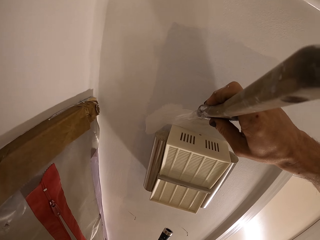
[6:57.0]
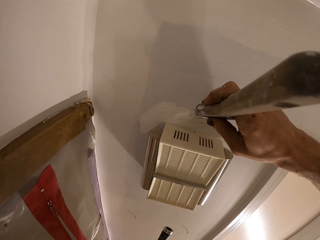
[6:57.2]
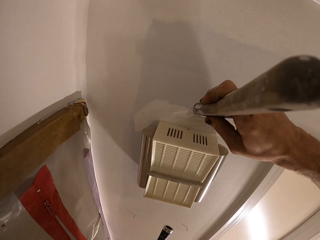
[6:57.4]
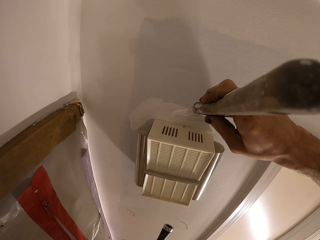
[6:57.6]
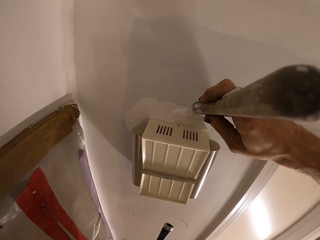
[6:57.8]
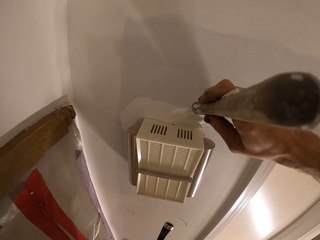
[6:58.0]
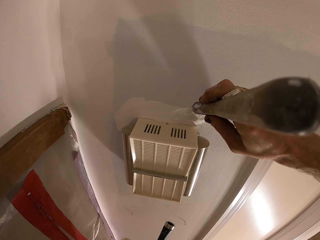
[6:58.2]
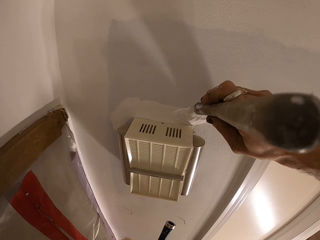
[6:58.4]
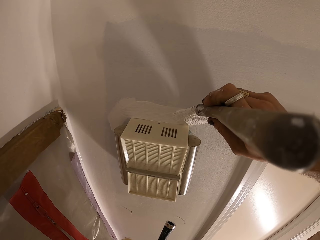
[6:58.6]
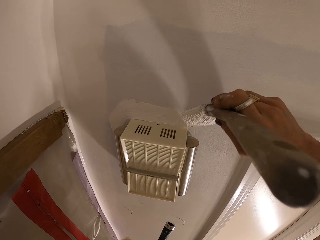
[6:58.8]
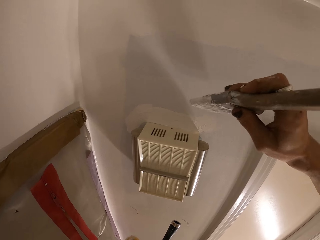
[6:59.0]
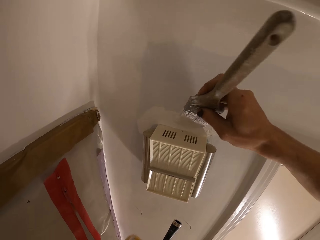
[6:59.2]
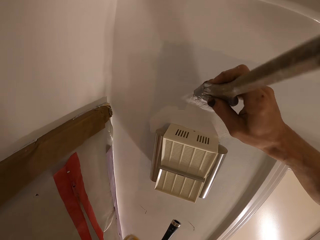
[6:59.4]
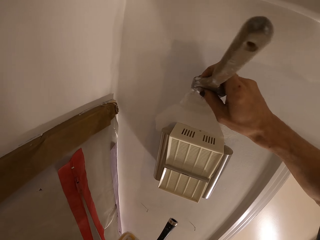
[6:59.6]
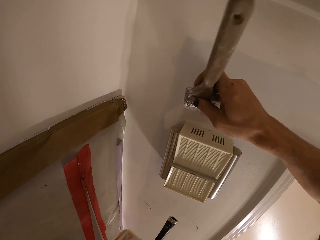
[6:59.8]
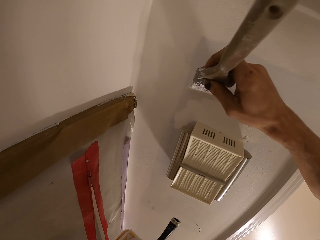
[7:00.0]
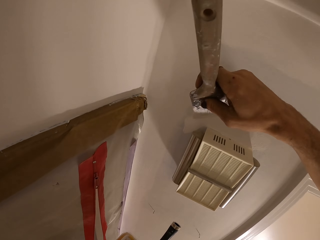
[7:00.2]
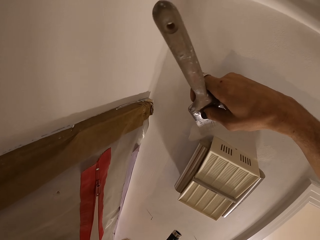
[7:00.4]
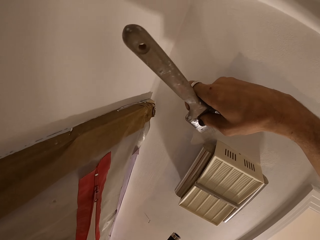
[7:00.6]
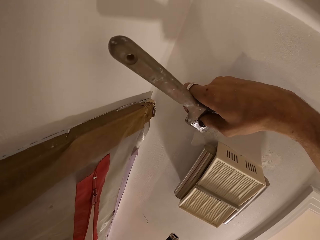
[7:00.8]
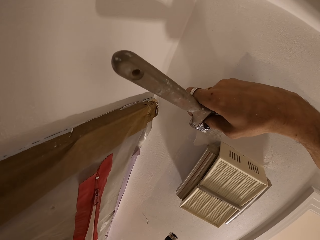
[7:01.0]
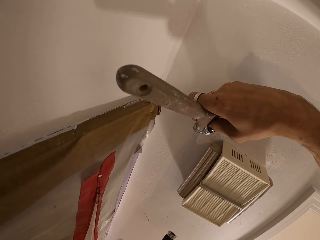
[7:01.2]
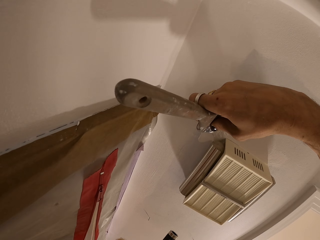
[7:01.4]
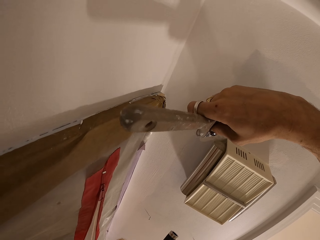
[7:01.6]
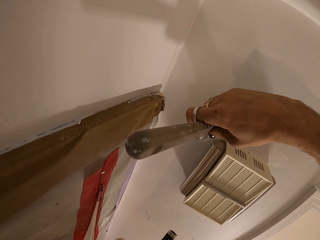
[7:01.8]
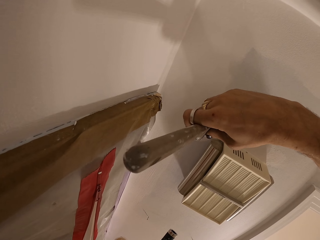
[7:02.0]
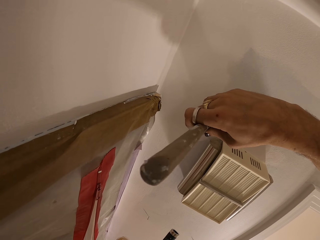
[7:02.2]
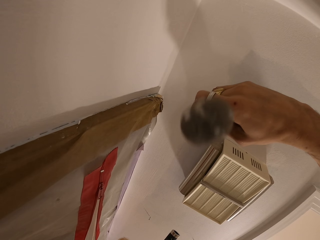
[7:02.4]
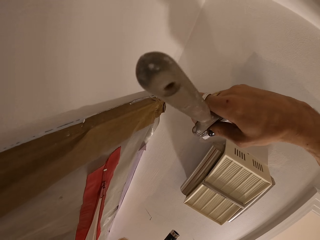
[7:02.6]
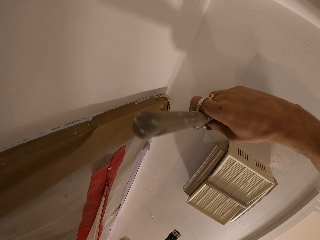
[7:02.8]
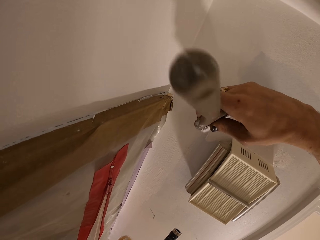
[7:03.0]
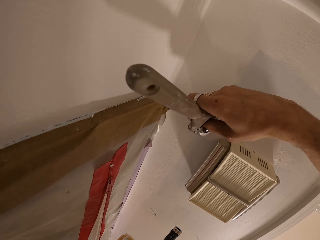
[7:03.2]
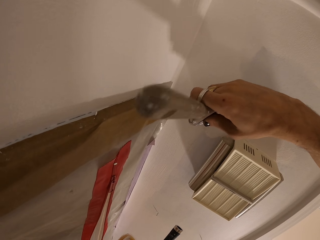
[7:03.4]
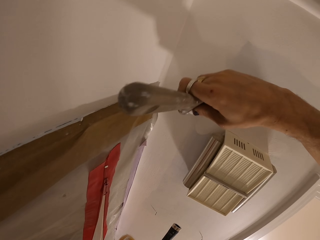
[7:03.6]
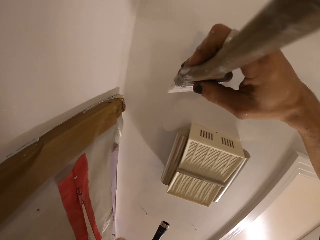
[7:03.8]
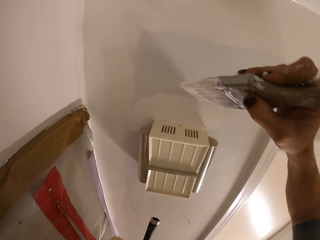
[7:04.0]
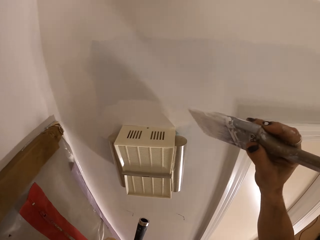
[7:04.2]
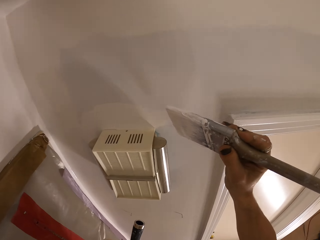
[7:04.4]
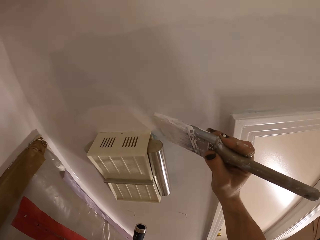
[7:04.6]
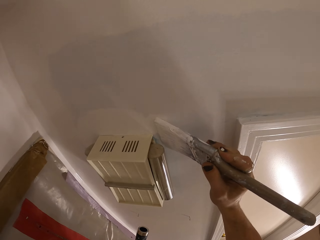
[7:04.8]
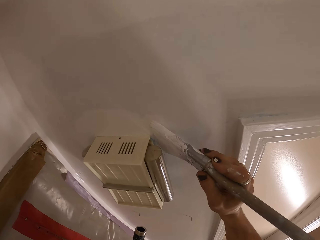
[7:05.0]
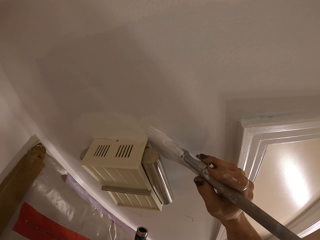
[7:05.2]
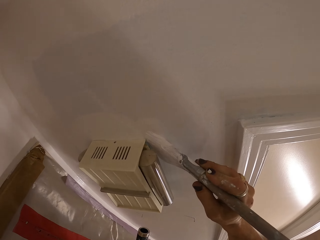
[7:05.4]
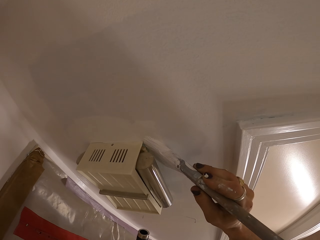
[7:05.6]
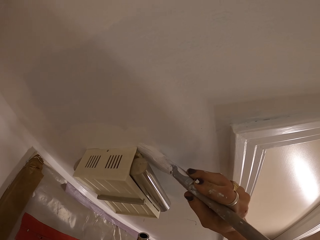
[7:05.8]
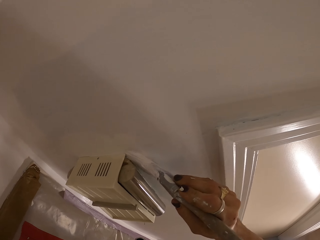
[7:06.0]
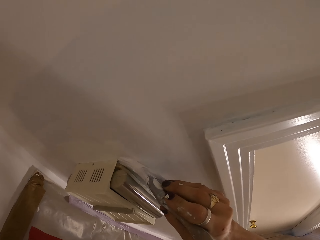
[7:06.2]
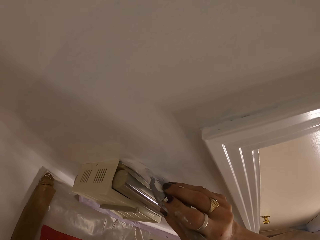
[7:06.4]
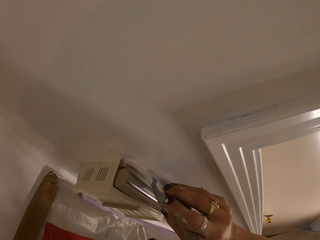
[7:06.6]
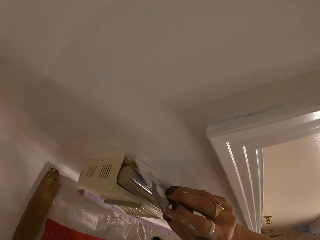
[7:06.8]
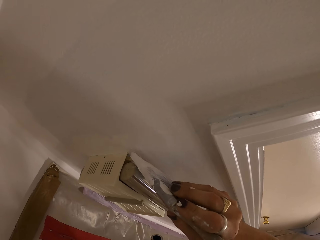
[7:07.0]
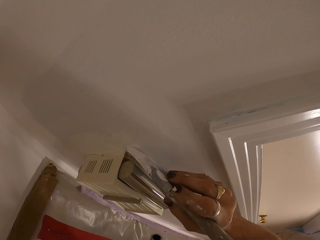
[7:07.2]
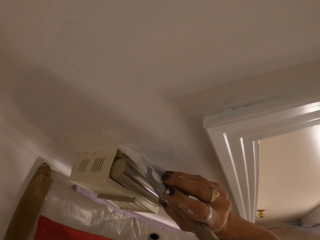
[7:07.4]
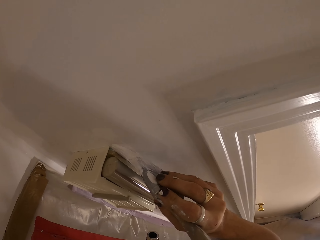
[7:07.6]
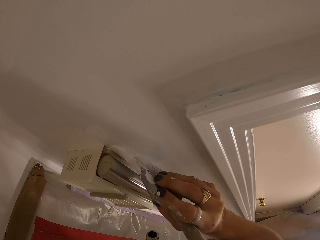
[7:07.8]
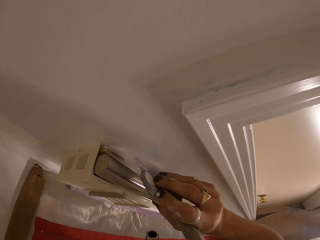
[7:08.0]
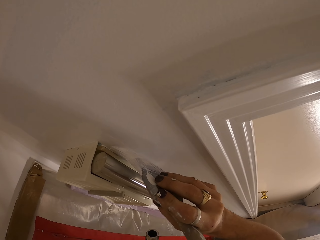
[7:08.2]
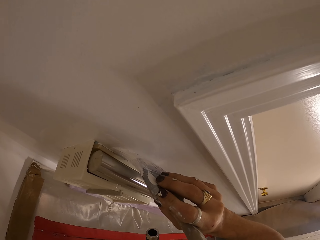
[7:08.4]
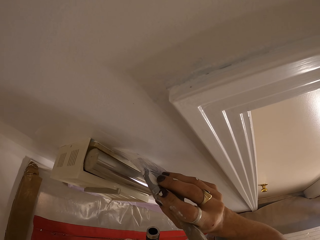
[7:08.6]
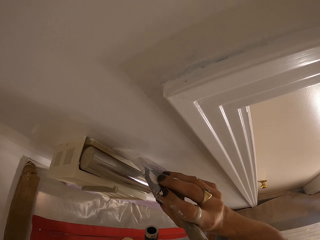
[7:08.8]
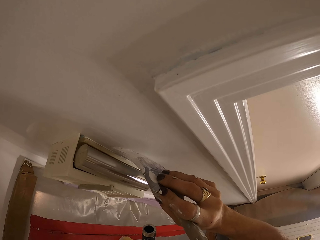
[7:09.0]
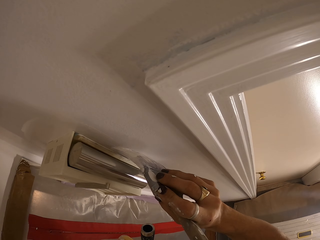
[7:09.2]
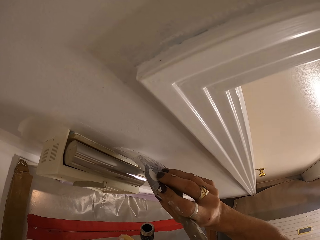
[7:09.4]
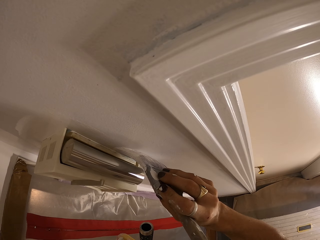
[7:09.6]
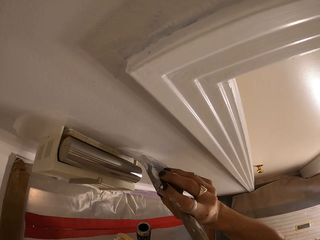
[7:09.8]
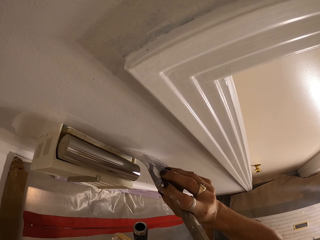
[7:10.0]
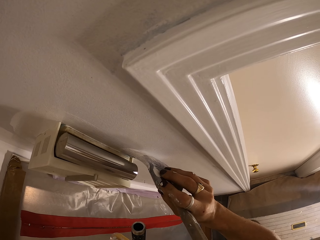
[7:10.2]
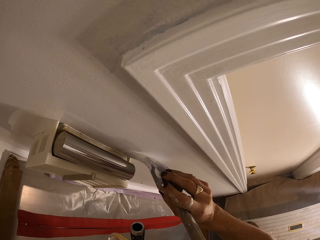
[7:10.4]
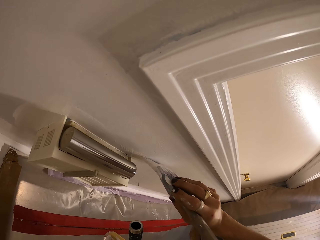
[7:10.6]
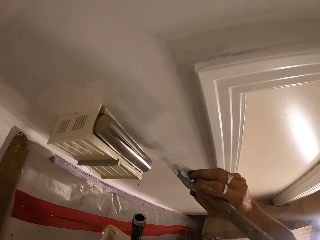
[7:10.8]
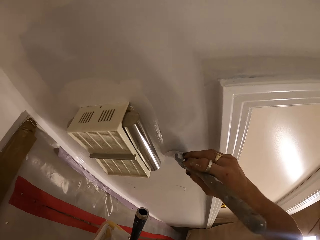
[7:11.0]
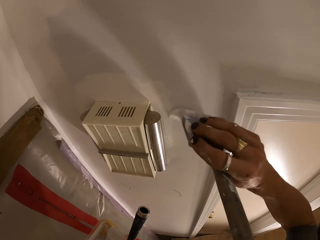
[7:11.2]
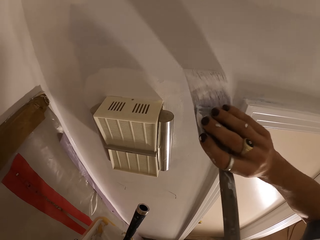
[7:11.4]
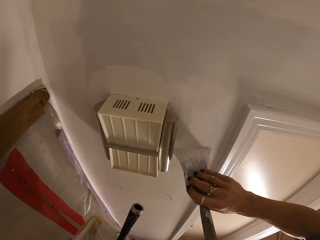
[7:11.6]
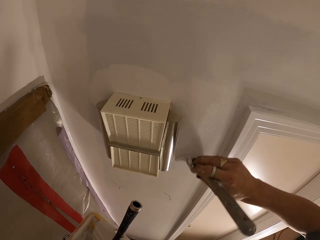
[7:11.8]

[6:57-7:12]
The camera wearer paints the wall.

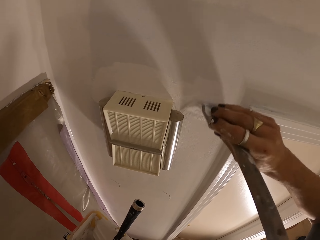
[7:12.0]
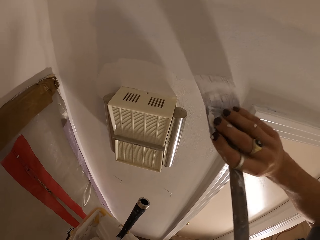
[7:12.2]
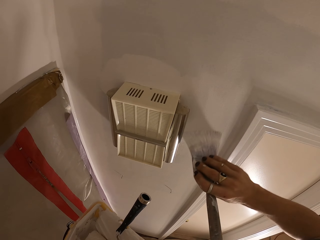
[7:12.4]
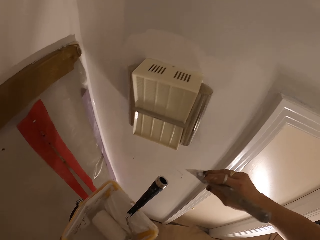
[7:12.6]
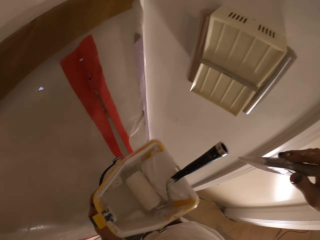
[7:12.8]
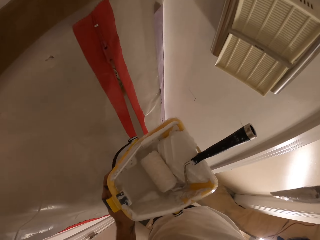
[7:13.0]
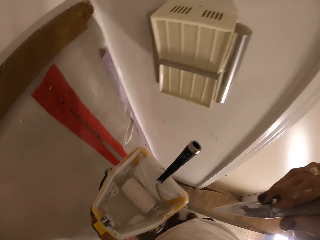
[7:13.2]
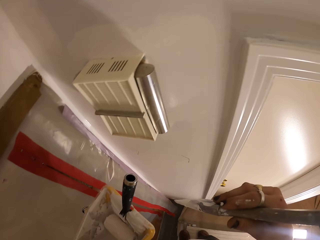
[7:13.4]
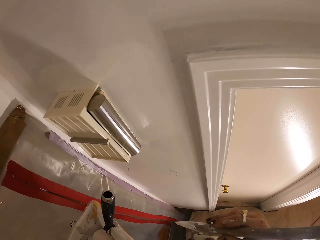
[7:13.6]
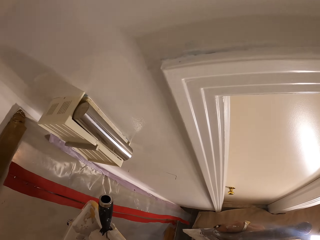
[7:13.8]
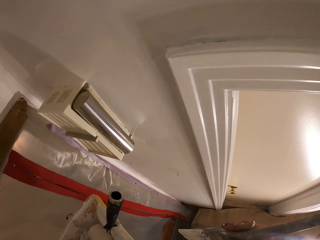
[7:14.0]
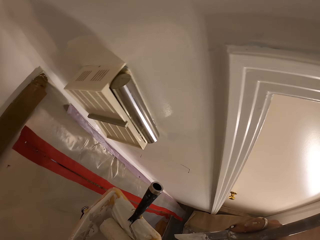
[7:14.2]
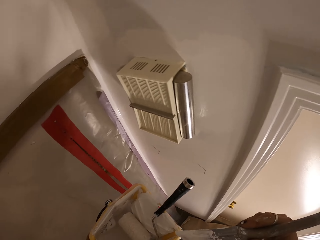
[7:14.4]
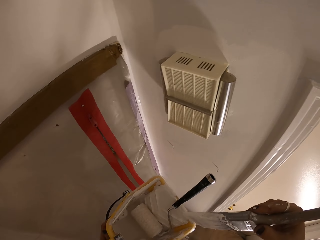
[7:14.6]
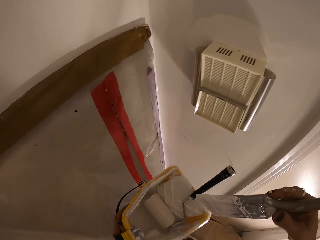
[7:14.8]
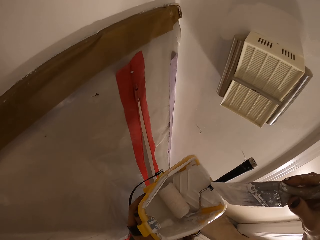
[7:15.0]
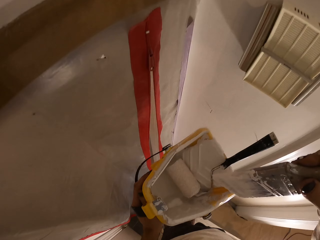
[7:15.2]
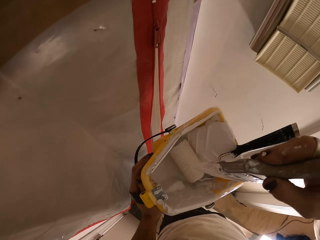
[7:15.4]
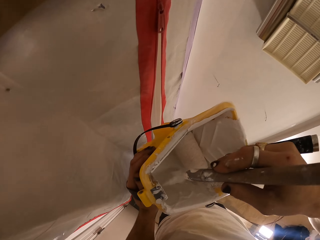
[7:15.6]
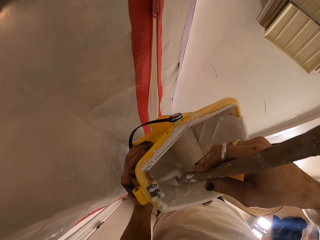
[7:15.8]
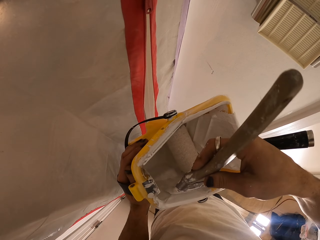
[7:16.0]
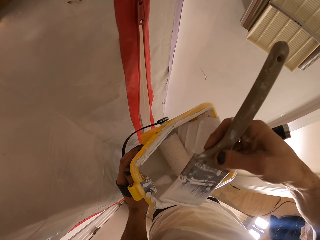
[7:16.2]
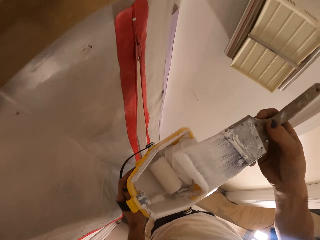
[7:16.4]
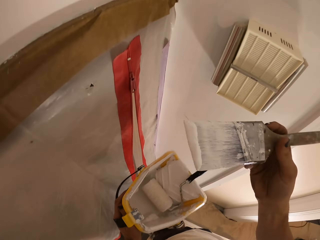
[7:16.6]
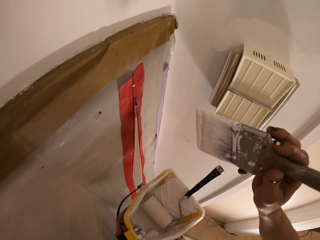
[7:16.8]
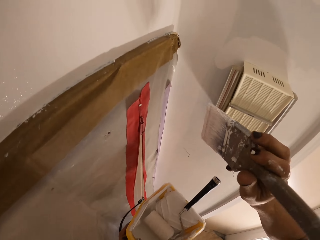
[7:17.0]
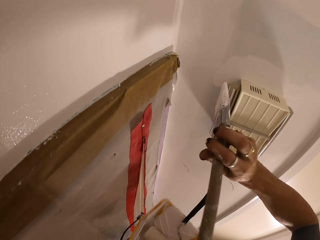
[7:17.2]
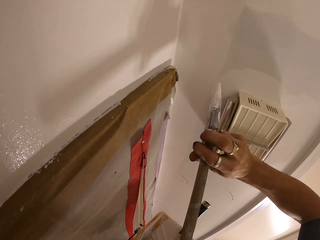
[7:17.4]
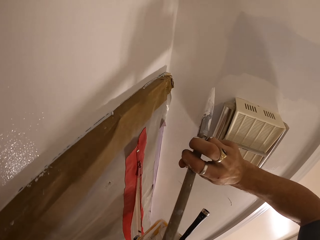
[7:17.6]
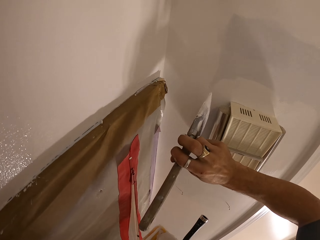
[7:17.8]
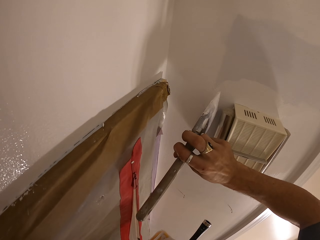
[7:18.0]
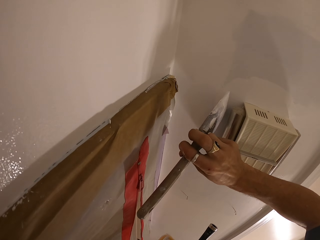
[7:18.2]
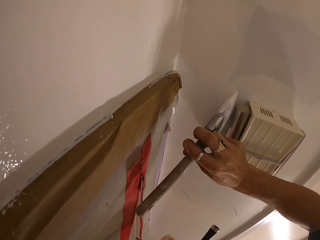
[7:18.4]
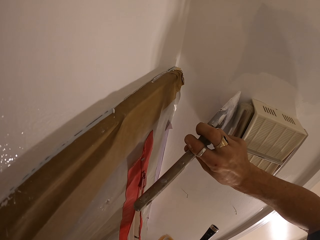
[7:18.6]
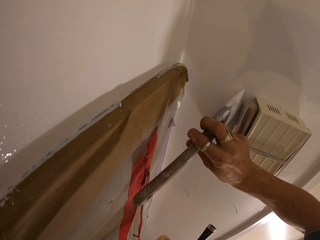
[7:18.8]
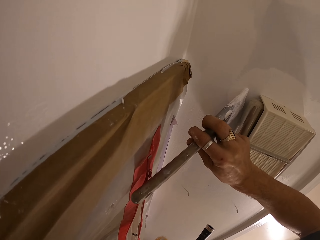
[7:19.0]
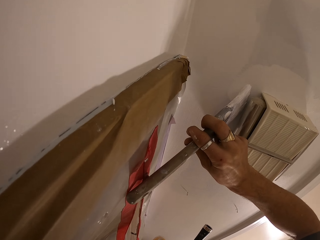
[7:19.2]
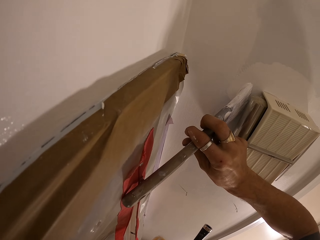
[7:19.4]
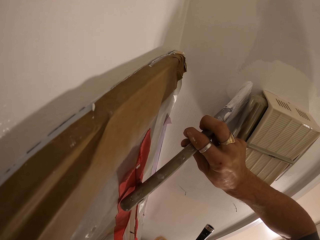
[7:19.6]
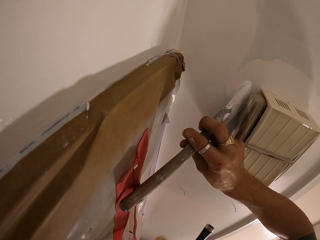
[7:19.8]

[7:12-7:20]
The camera wearer dips the brush in the paint. They paint the wall by brush.
